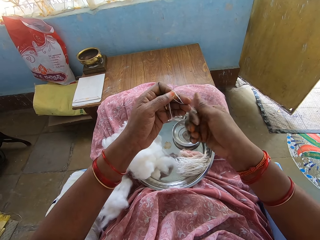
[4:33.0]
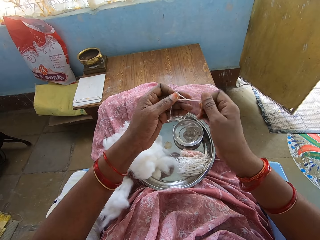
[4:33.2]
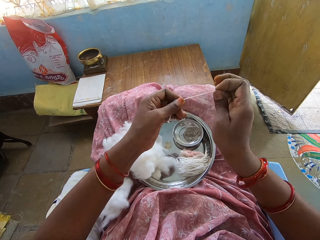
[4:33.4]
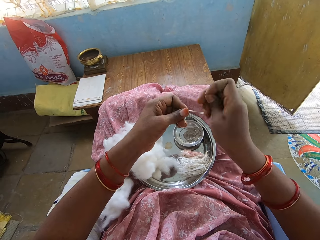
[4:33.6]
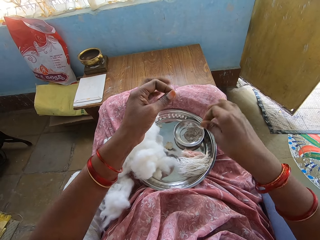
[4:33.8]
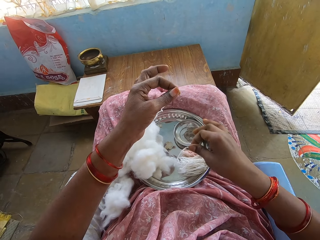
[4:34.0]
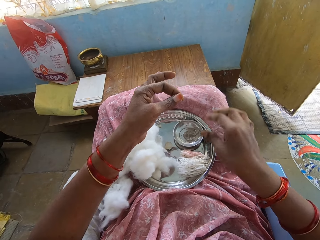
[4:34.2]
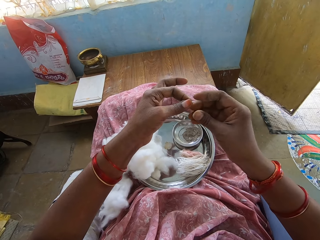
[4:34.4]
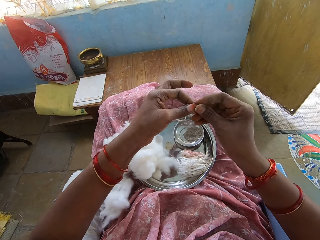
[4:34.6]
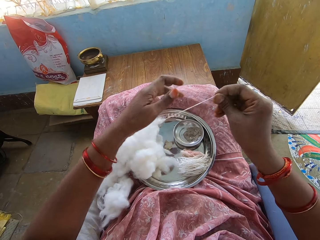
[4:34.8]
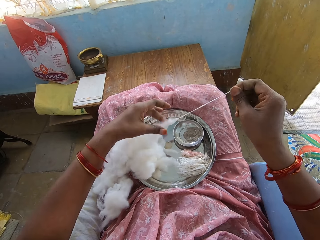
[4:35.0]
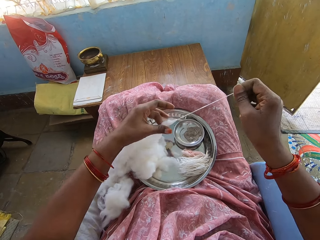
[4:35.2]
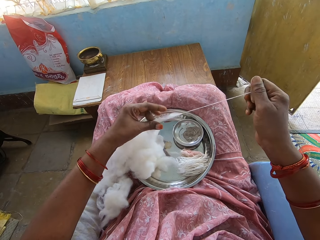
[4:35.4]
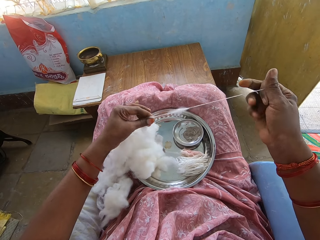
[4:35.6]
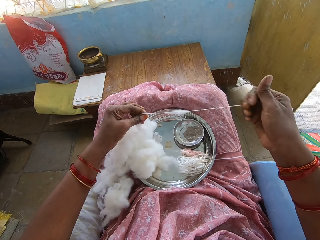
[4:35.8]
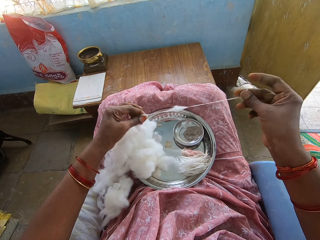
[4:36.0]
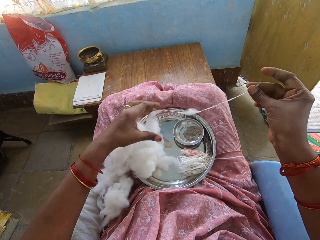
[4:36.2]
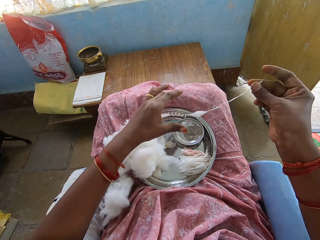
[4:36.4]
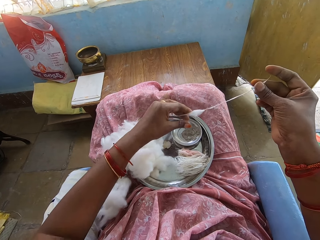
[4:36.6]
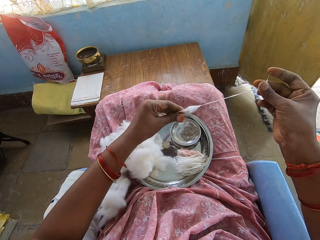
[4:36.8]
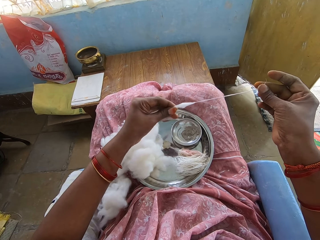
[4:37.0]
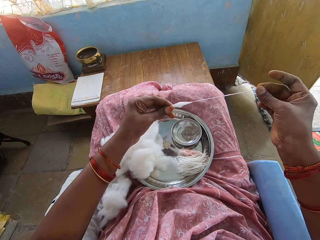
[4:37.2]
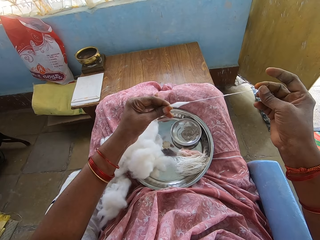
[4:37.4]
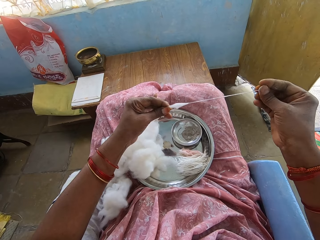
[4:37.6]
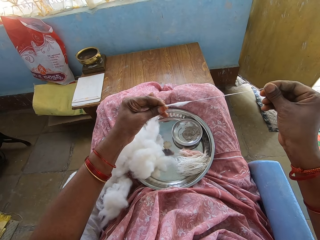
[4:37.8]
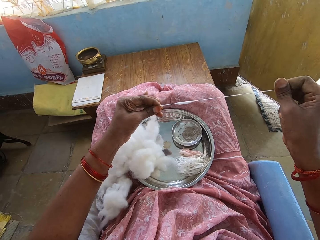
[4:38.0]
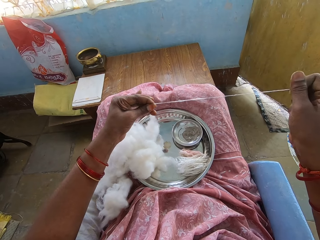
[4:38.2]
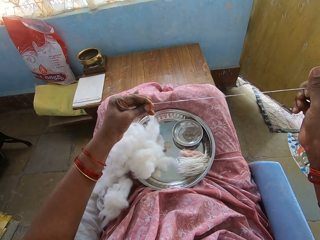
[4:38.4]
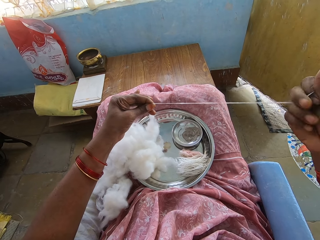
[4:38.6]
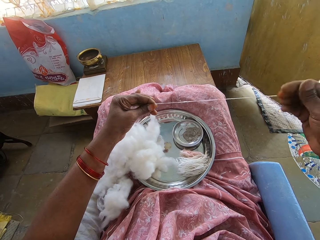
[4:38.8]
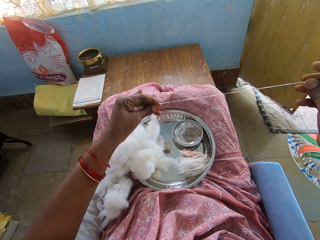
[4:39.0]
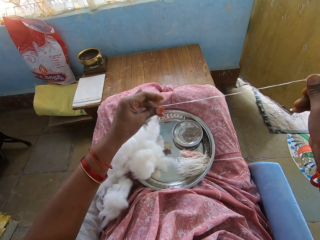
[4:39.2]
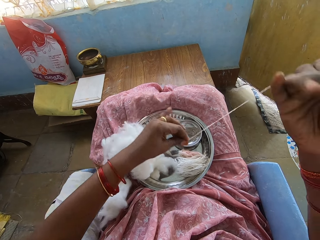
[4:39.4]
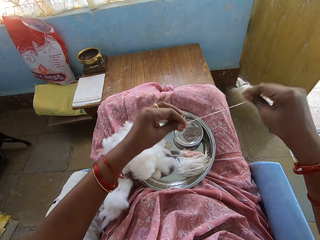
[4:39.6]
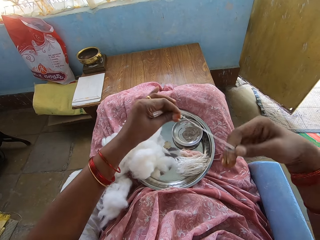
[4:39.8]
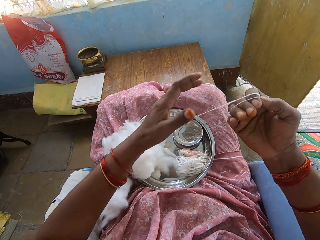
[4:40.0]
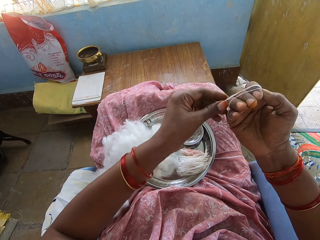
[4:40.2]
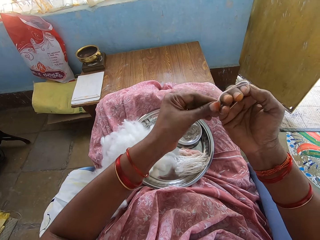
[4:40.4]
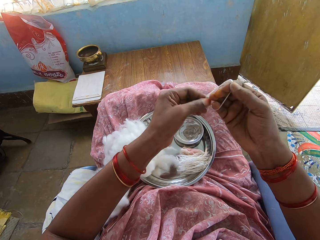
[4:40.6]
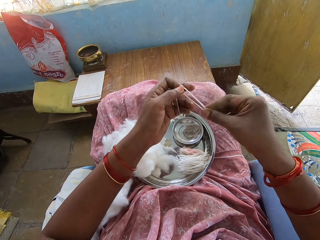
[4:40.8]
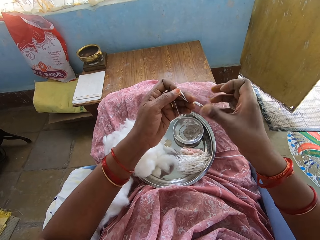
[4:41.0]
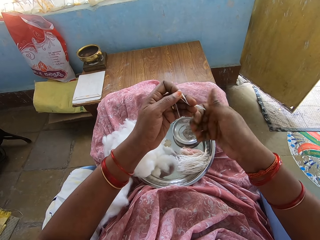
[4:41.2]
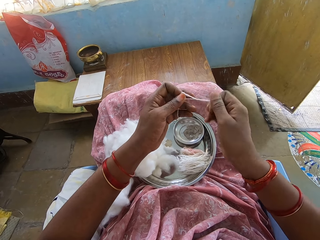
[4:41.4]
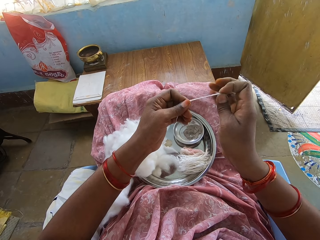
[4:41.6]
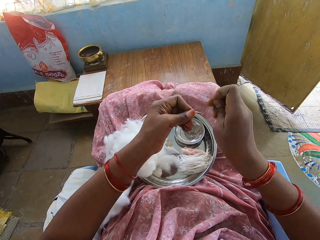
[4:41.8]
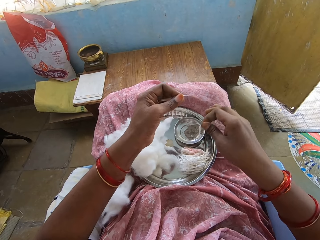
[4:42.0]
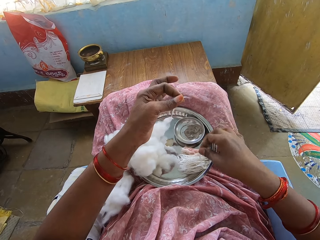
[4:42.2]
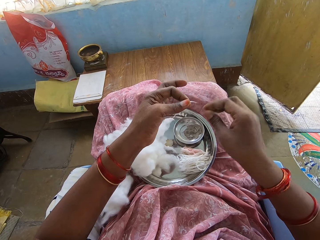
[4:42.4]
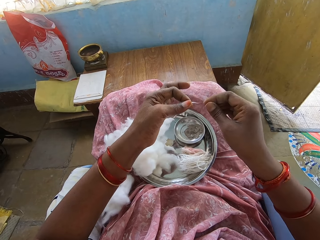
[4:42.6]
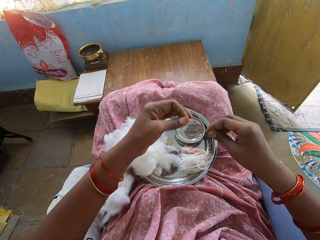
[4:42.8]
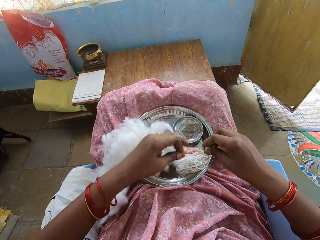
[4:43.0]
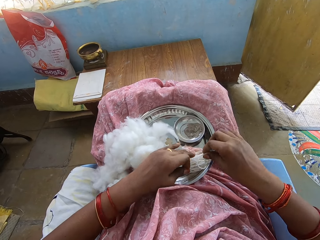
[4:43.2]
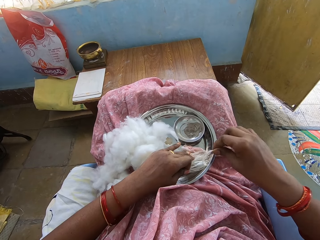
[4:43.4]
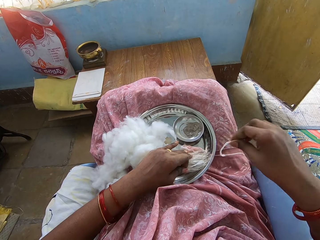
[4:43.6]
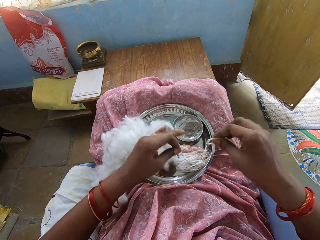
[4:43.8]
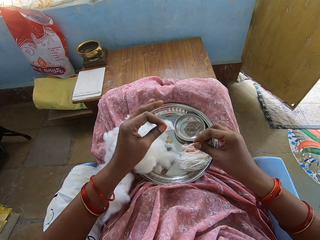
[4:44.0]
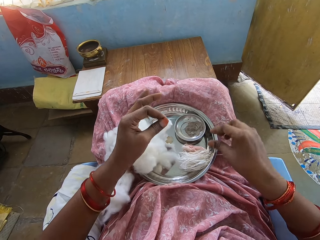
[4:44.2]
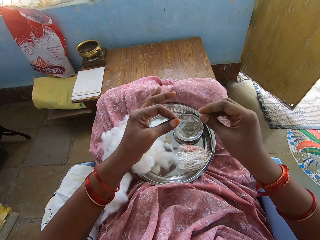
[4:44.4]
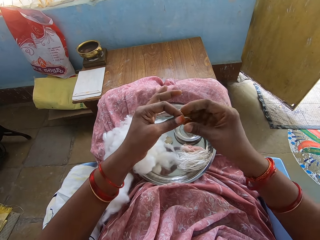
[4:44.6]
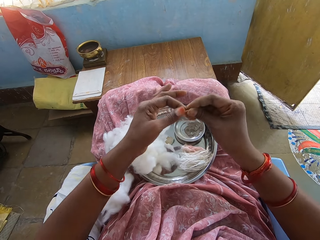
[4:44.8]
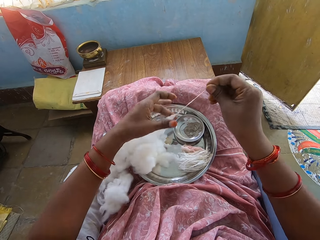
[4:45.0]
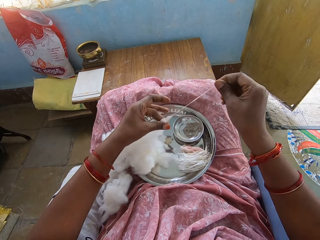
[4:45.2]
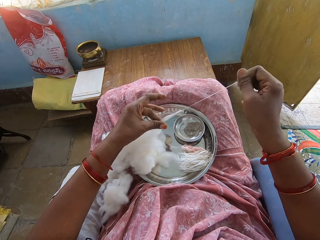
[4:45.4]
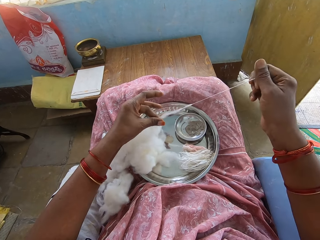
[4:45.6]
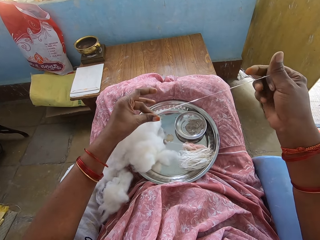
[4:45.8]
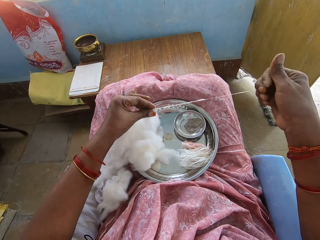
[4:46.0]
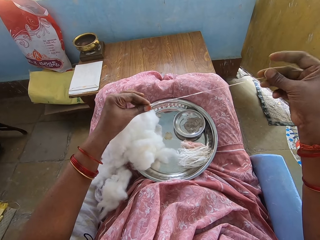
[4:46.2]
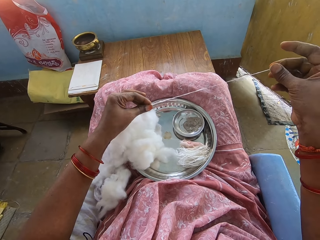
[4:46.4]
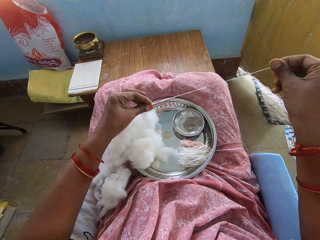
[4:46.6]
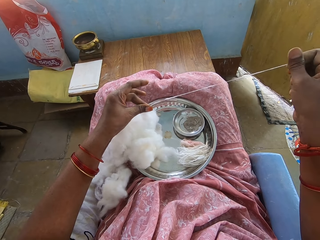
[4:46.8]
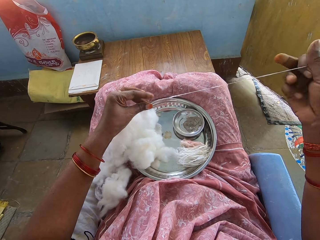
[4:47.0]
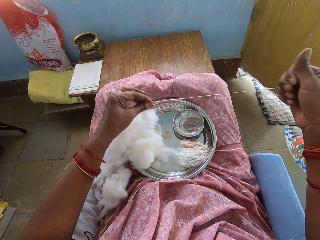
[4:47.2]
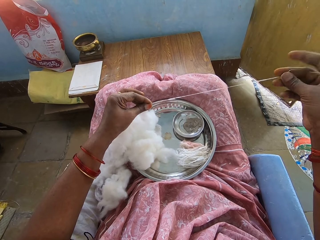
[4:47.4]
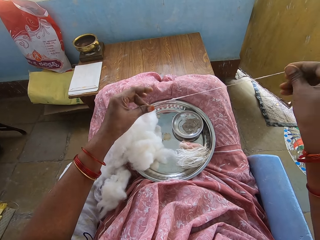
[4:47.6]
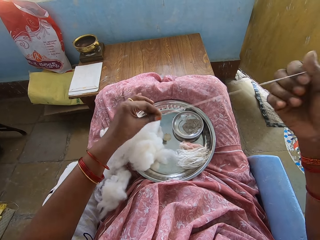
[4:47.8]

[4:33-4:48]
The camera wearer cuts a cotton wool string. They fold the thread. They put the string on a tray. They roll the thread in hand. They adjust a cotton wool. They roll the cotton string on a hand. They fold the thread. They cut the cotton wool string. They put the string on the tray. They pick up the cotton string on the tray. They put the string on the tray. They make a cotton string.

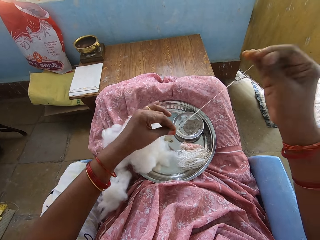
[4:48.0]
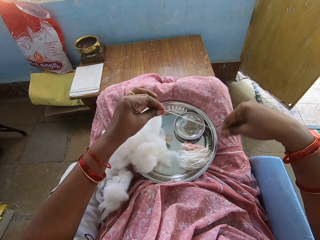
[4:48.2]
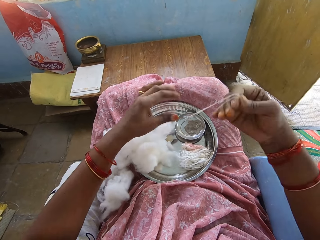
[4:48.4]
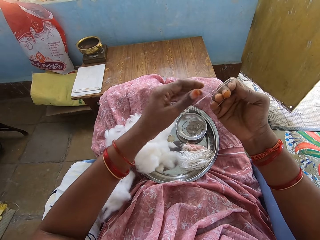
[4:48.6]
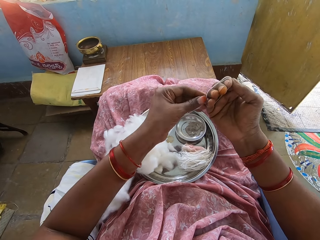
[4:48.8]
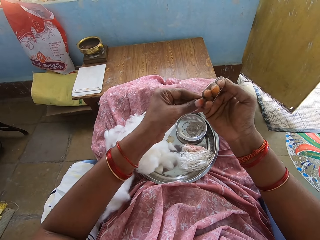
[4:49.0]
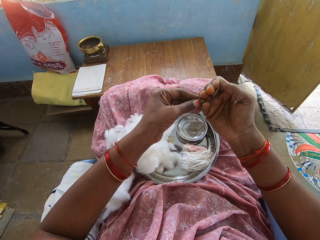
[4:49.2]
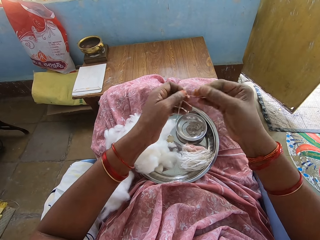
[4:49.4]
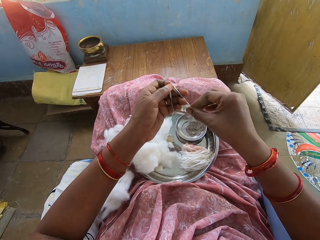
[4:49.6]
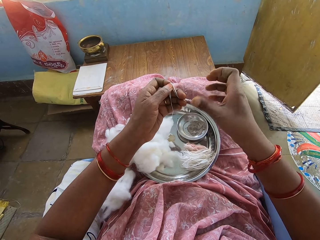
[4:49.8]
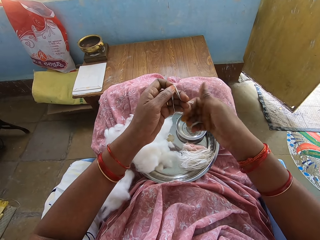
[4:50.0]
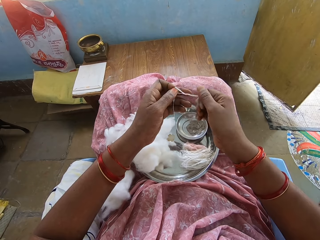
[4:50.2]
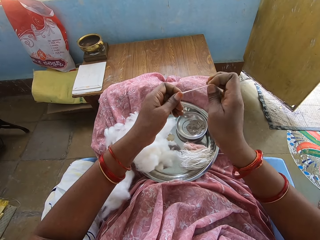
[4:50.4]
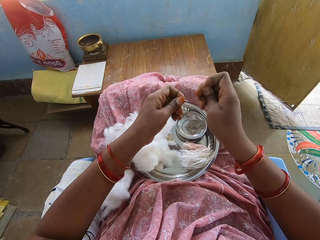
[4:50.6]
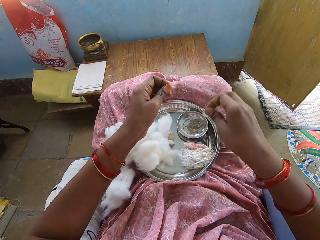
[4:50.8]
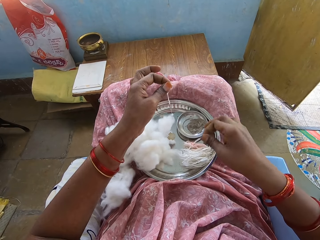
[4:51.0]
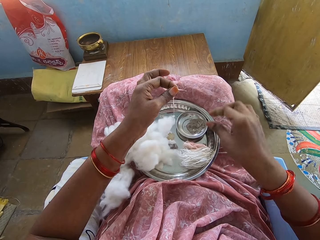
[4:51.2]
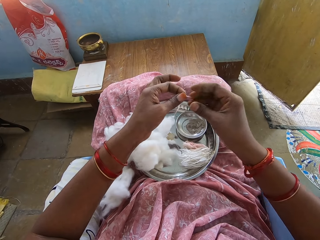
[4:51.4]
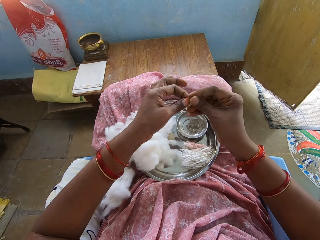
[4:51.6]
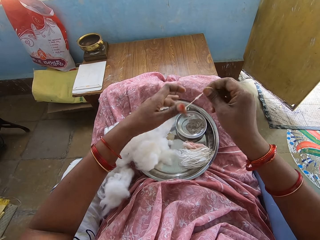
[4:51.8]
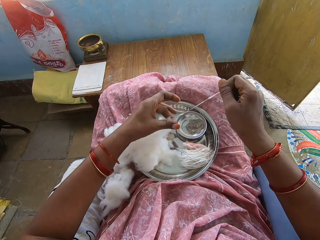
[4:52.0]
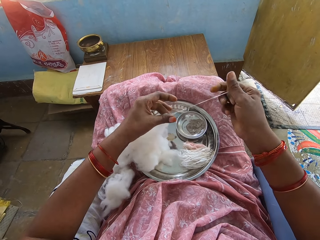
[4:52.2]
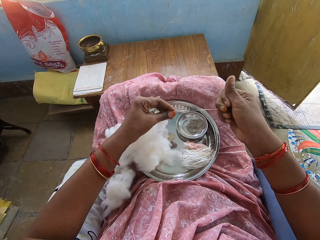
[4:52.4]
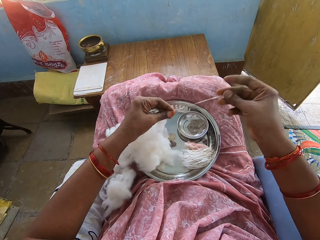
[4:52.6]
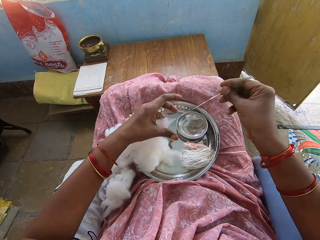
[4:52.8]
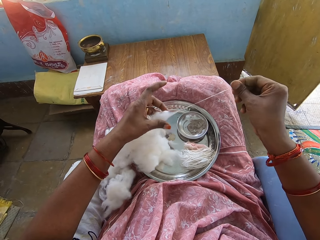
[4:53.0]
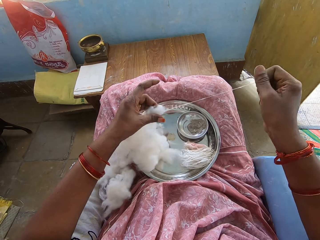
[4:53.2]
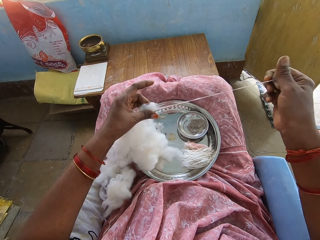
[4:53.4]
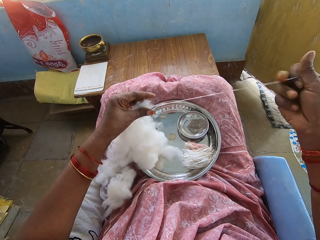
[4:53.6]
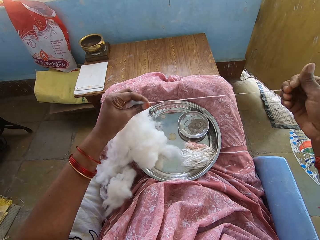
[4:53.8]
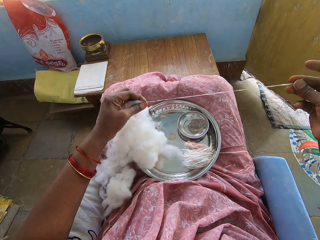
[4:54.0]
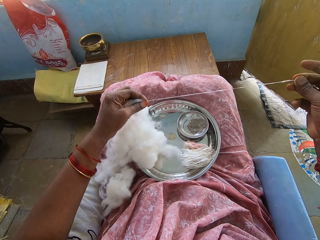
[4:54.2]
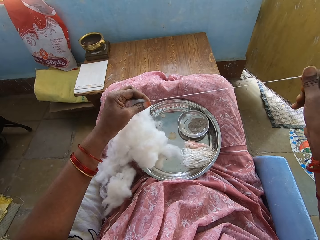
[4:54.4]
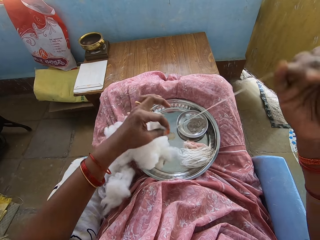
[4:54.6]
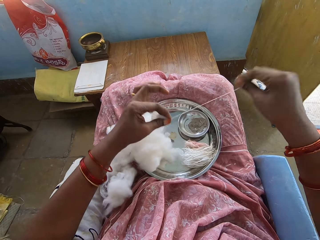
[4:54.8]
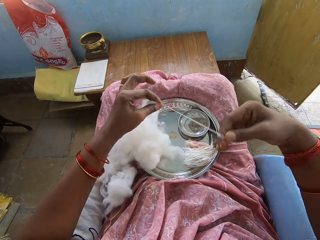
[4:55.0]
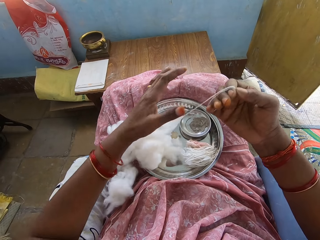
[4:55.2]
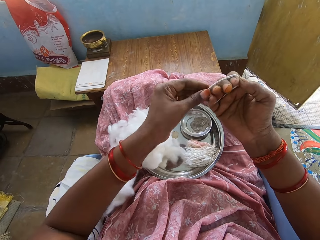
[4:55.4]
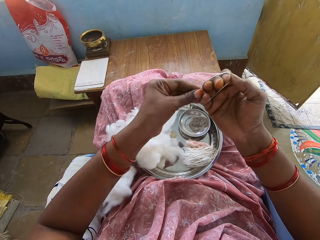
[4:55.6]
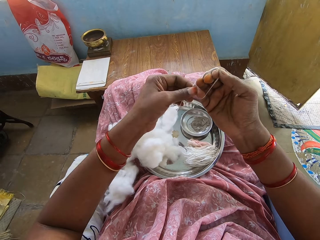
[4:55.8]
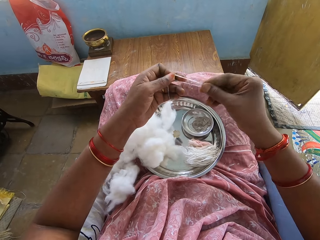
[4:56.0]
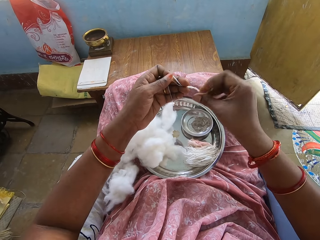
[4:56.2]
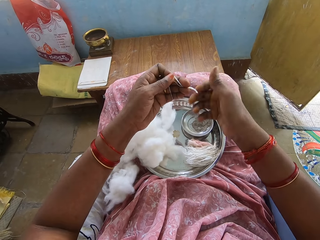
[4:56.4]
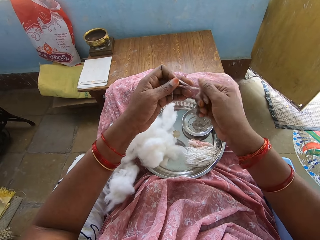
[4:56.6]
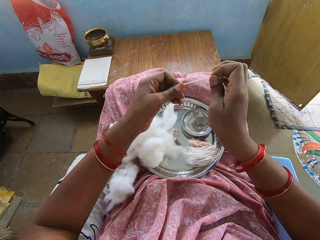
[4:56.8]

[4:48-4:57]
The camera wearer rolls thread on a hand. They cut the thread. They drop the cotton string on the tray. They roll the thread. They make a cotton string. They roll the thread on the hand.
